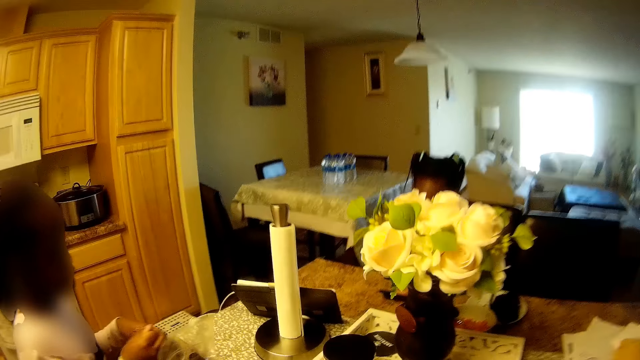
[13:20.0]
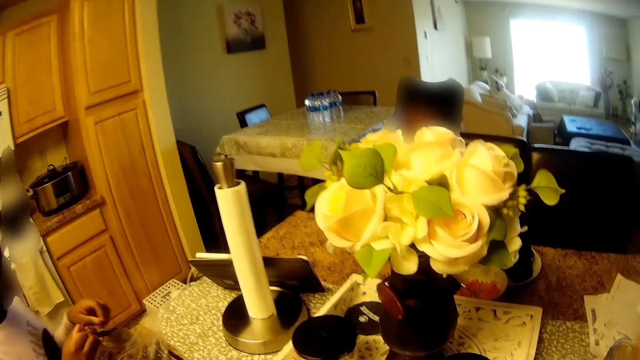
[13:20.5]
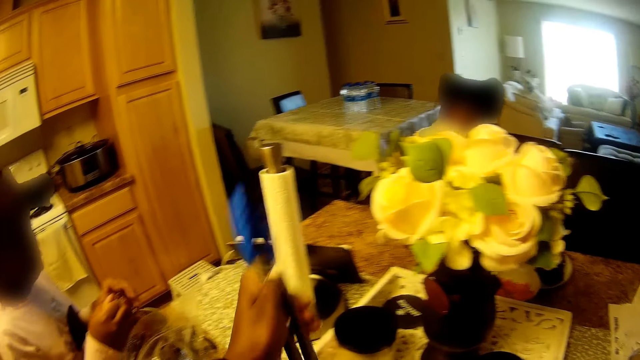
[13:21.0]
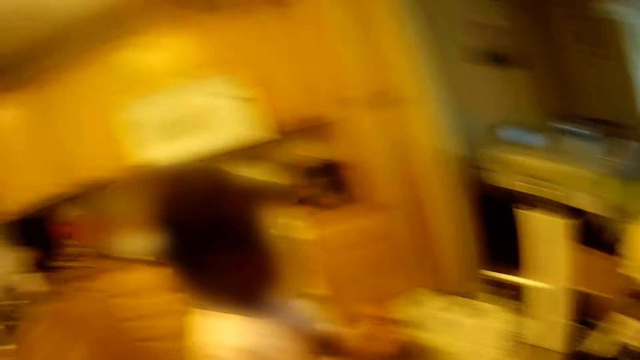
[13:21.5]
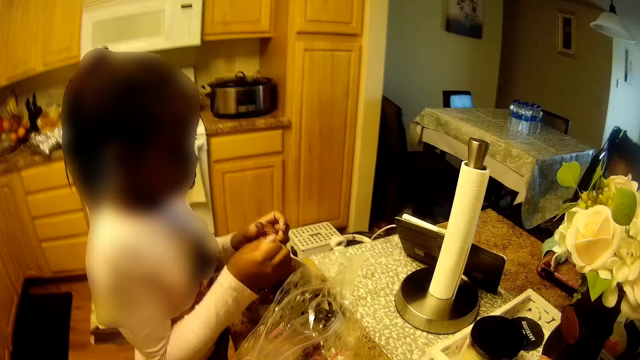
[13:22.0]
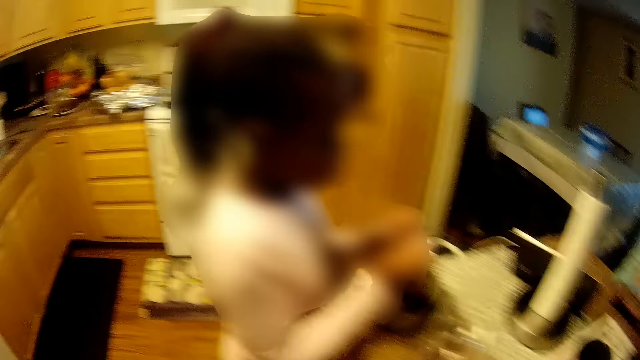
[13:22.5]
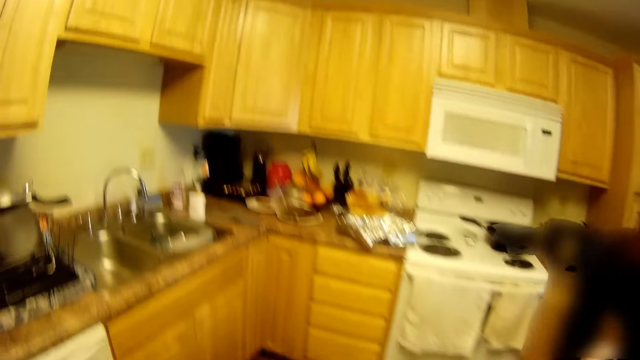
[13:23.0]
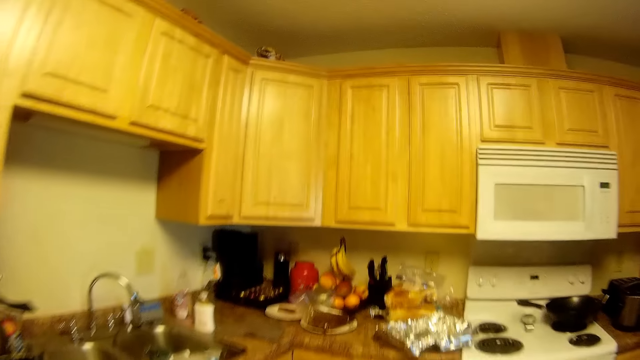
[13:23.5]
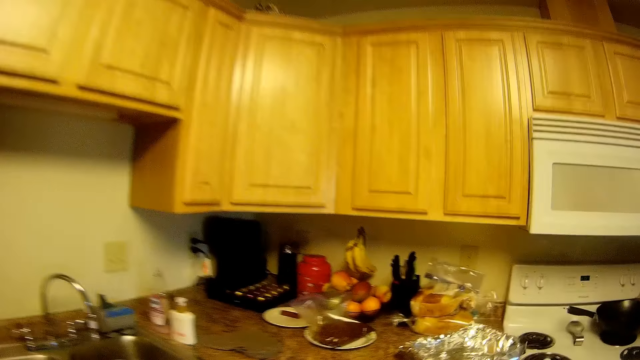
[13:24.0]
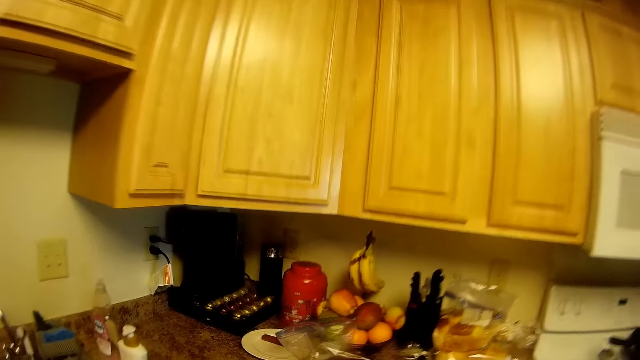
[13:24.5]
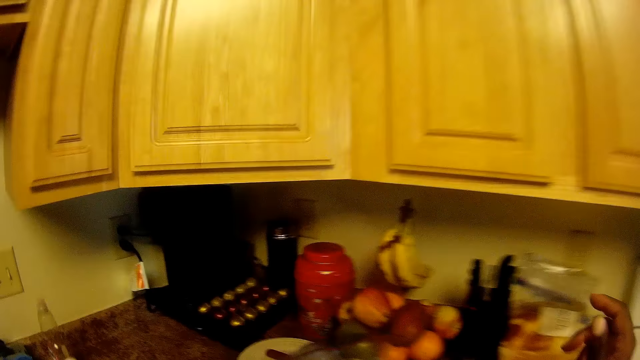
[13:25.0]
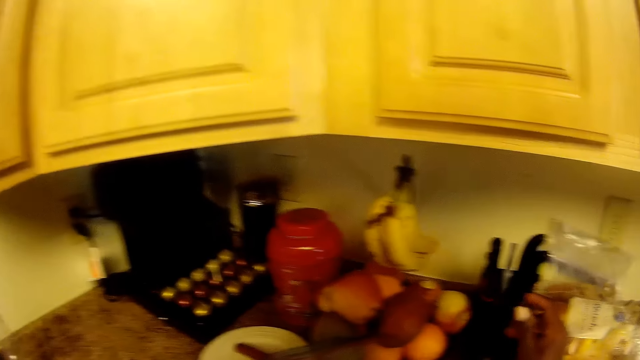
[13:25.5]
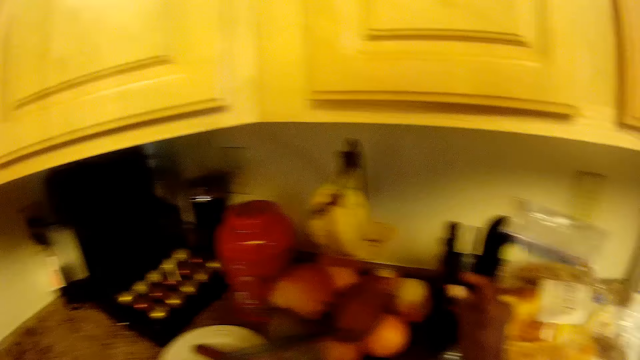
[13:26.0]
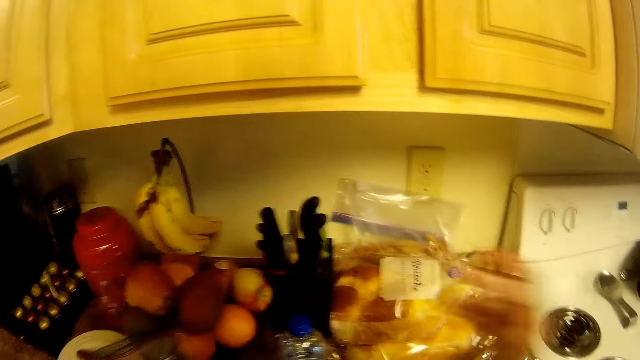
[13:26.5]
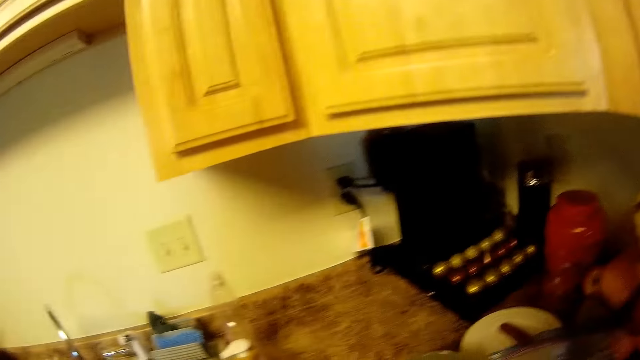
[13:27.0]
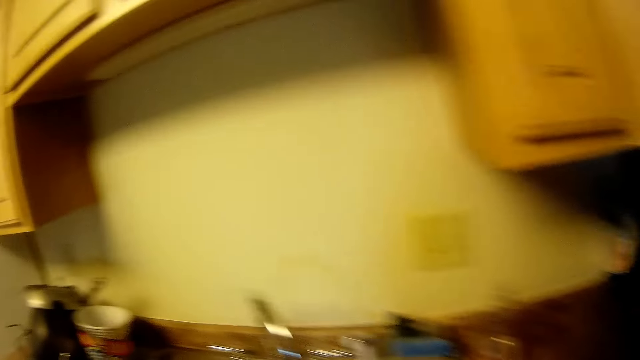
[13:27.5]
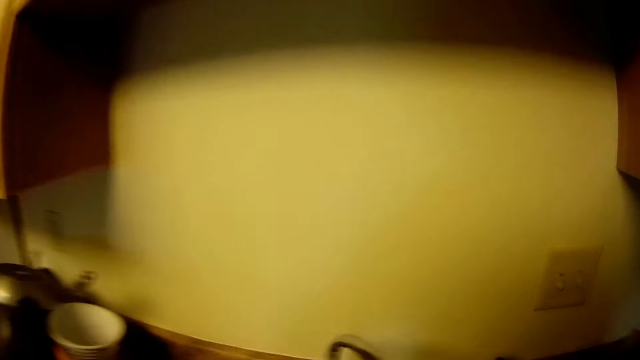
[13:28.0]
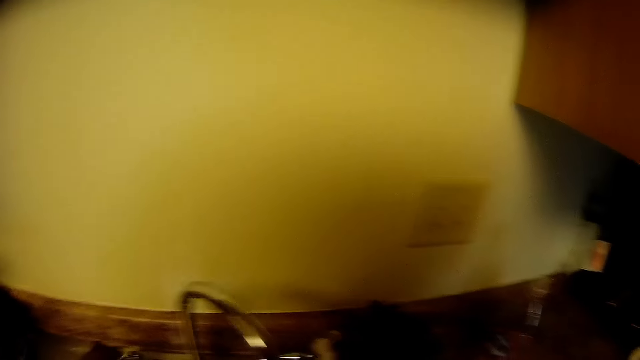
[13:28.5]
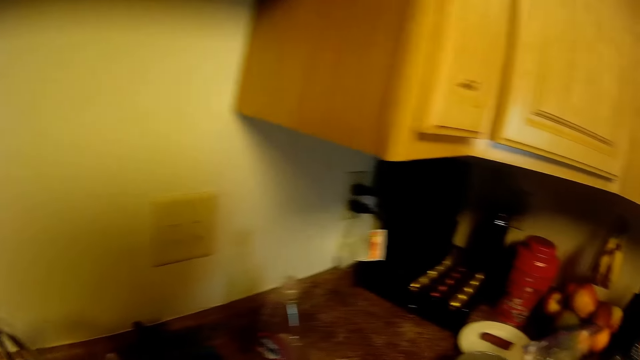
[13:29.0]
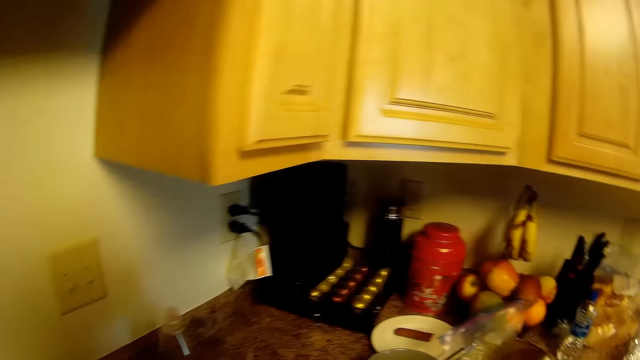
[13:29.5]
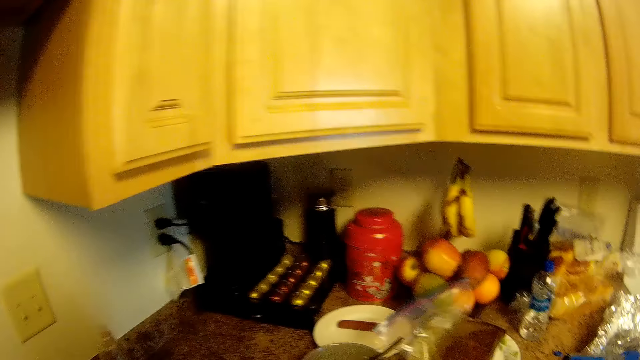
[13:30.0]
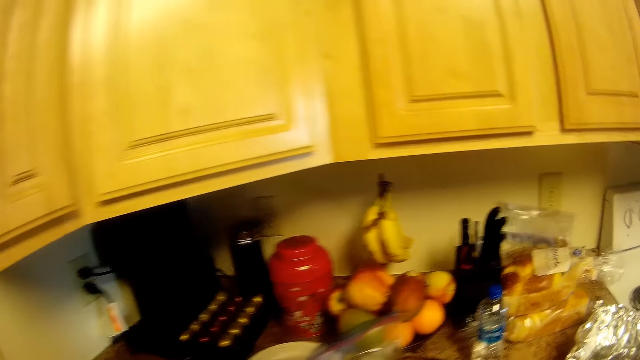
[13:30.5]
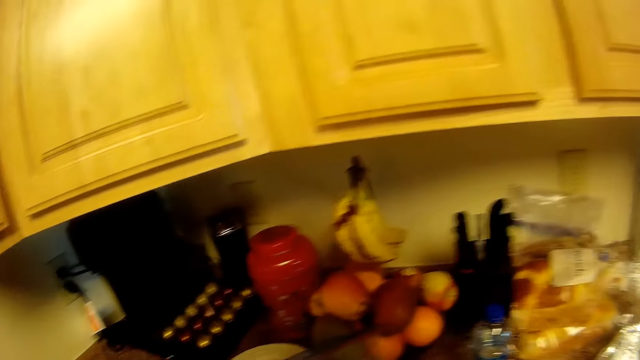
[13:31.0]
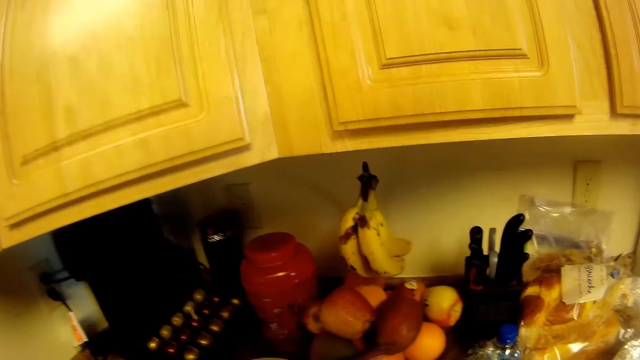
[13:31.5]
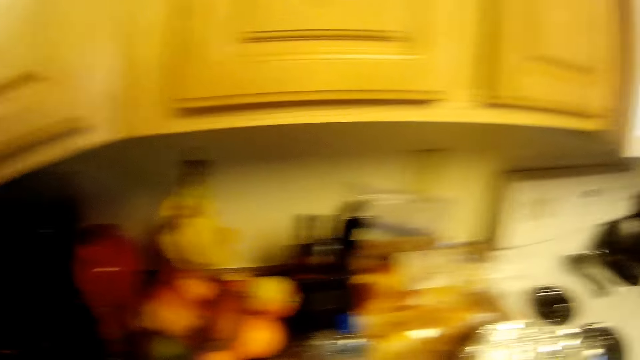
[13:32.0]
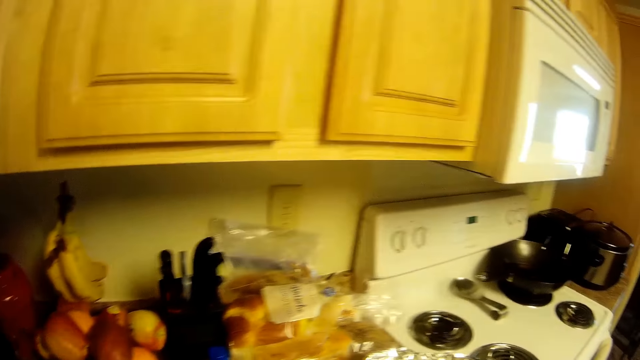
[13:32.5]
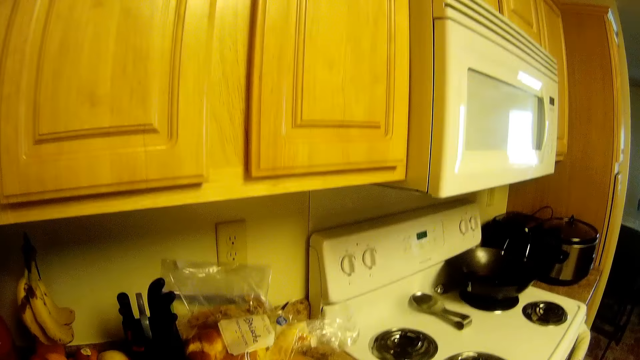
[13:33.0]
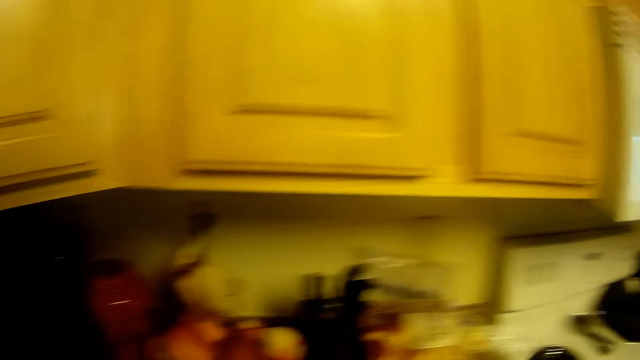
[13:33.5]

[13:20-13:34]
The camera wearer picks long-handled tongs from a bowl on the kitchen counter with her left hand. She reaches for a knife on a knife rack on a kitchen counter with her right hand. She picks something at the kitchen. She drops the long-handled tongs on the kitchen counter with her left hand. She turns on the sink tap with her left hand. She turns off the sink tap with her left hand. She picks up the long-handled tongs on the kitchen counter with her right hand.

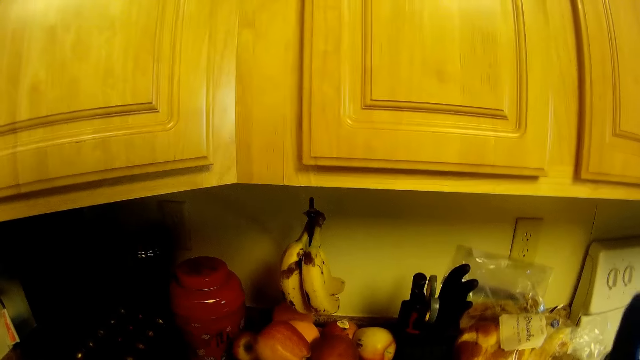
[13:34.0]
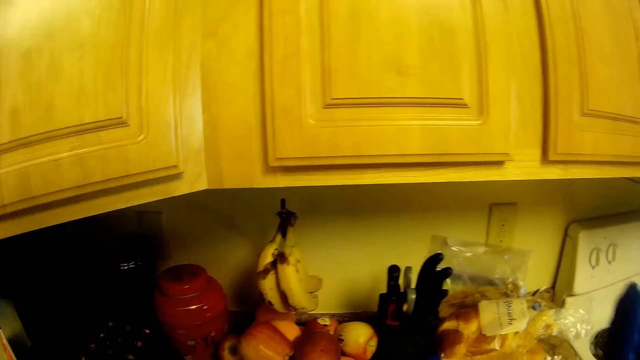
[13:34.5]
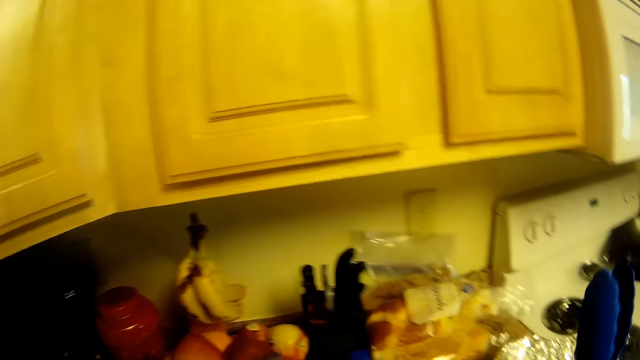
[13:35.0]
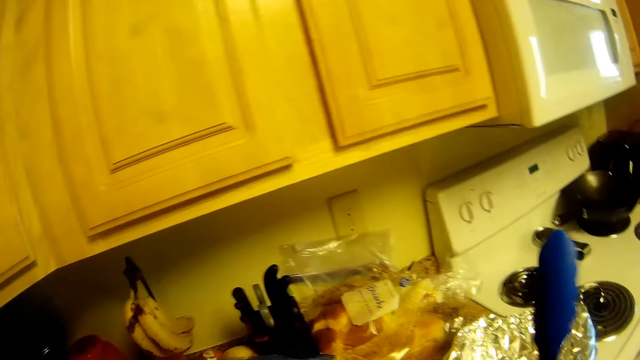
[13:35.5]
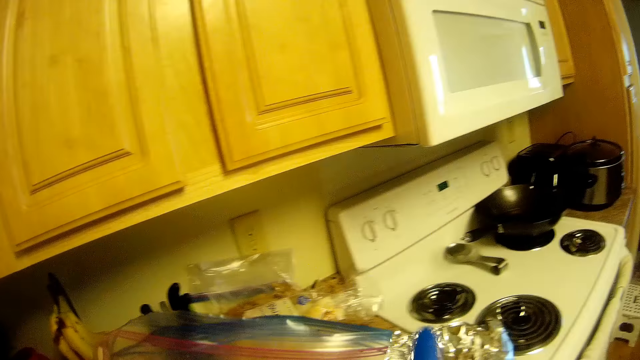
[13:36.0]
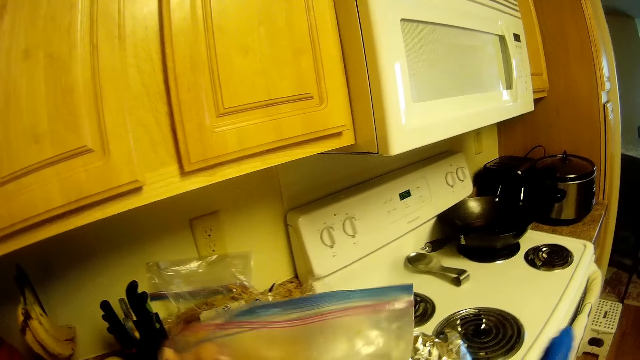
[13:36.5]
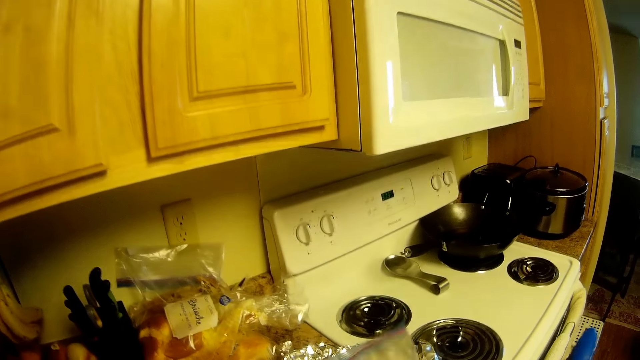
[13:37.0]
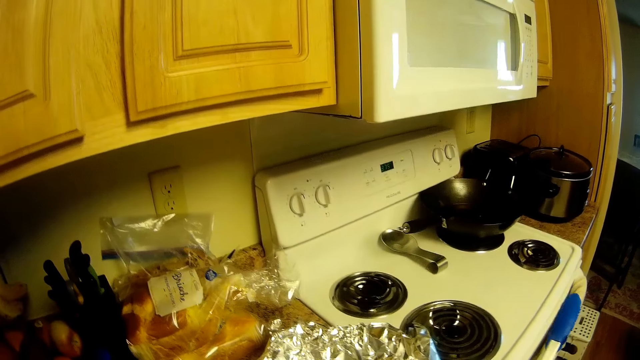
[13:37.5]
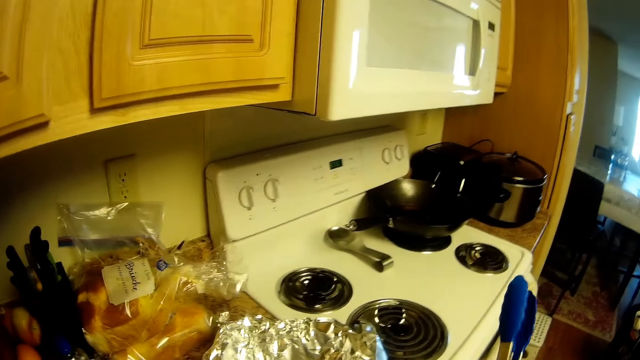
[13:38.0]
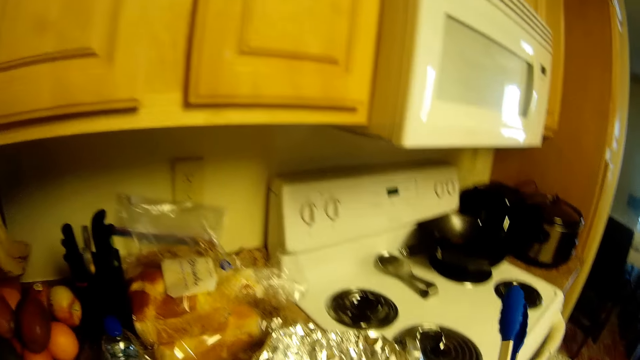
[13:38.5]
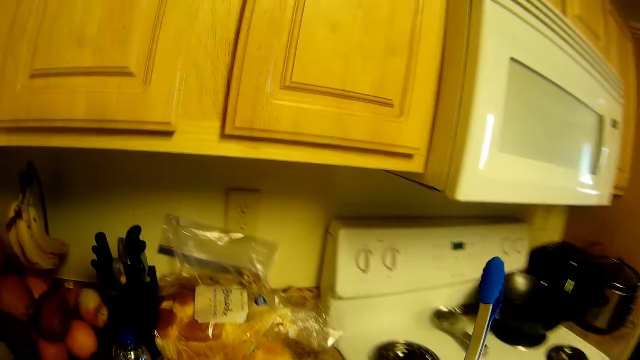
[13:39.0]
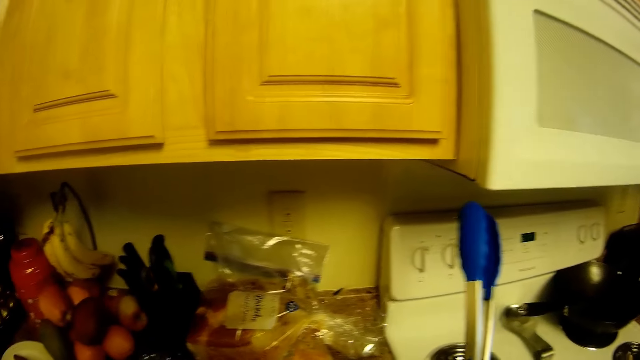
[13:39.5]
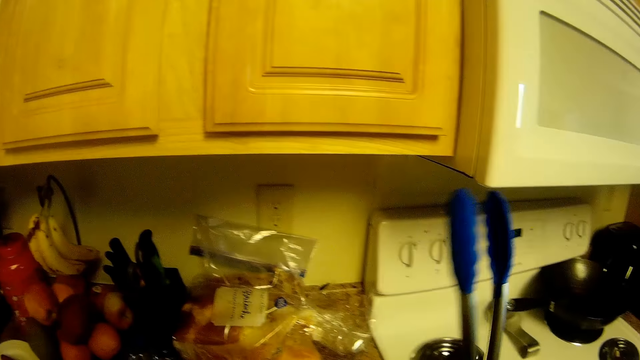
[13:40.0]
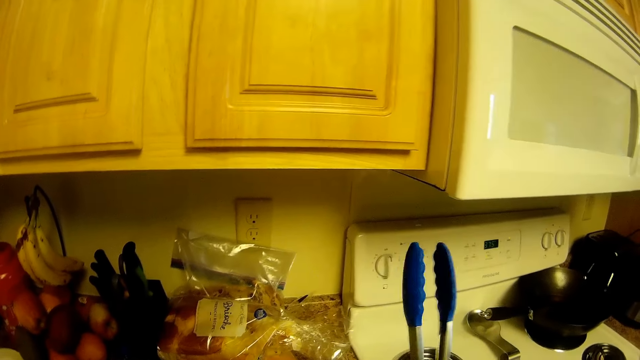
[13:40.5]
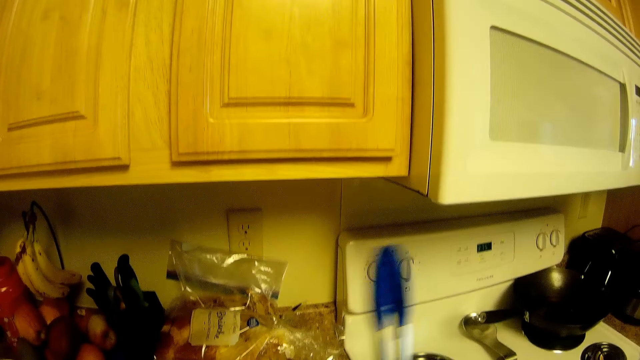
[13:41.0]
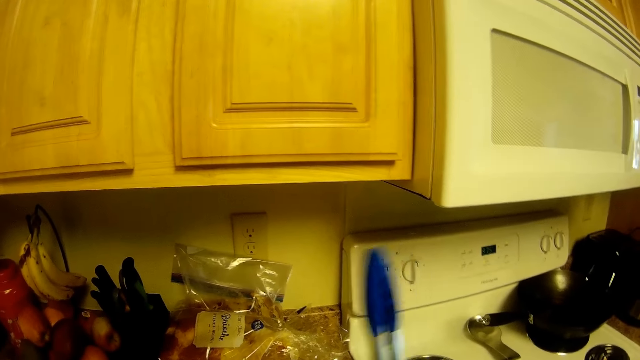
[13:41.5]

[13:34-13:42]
The camera wearer picks up a zip lock bag from the kitchen counter with her left hand. She holds something. She shakes the zip lock bag with both hands.
